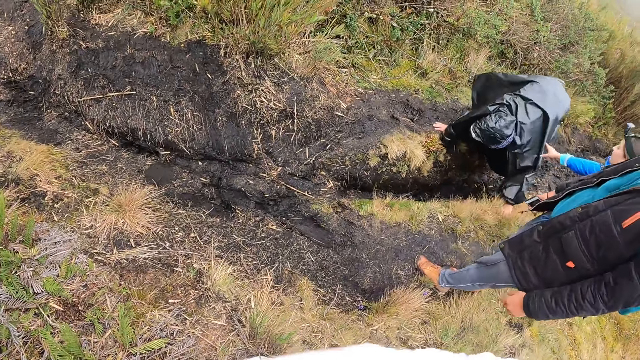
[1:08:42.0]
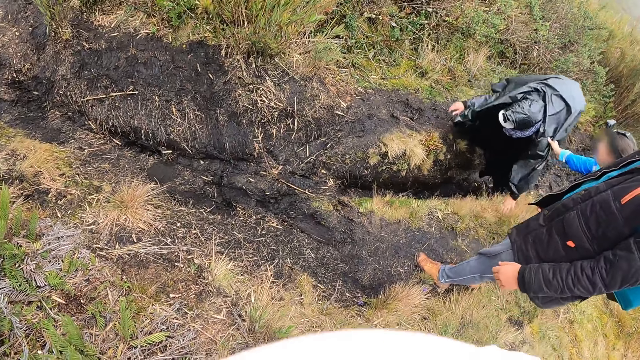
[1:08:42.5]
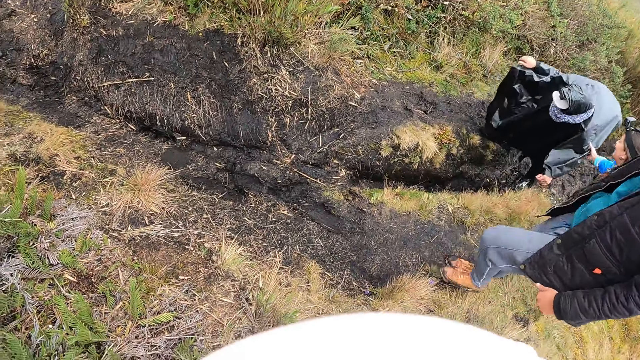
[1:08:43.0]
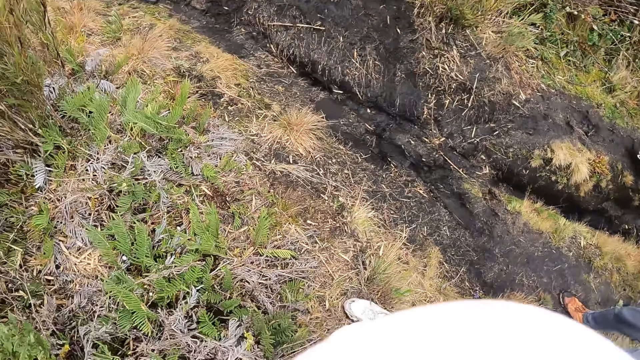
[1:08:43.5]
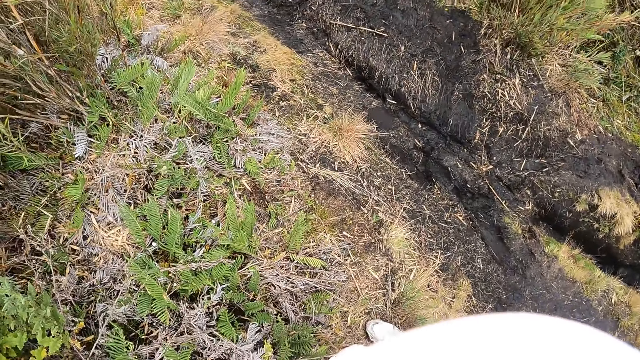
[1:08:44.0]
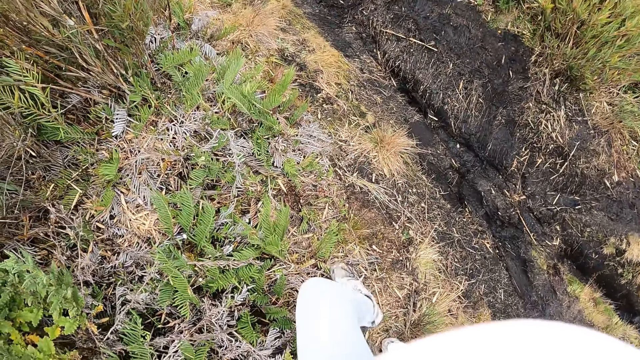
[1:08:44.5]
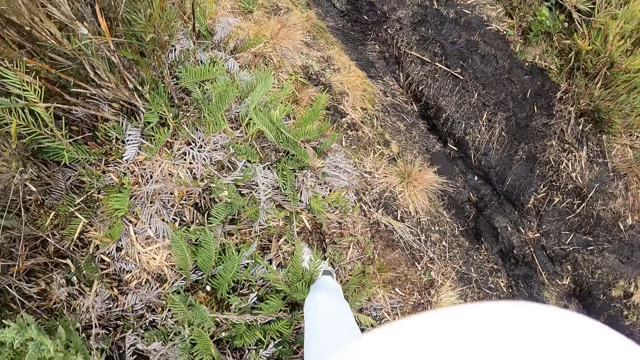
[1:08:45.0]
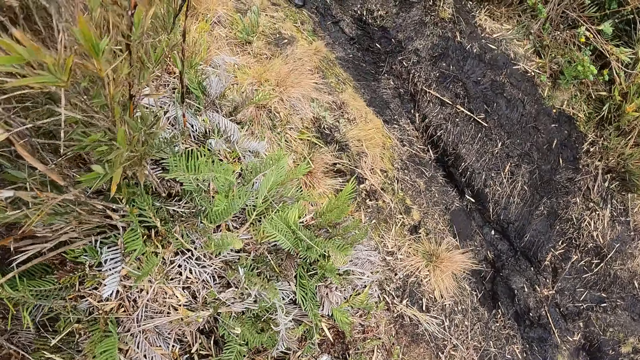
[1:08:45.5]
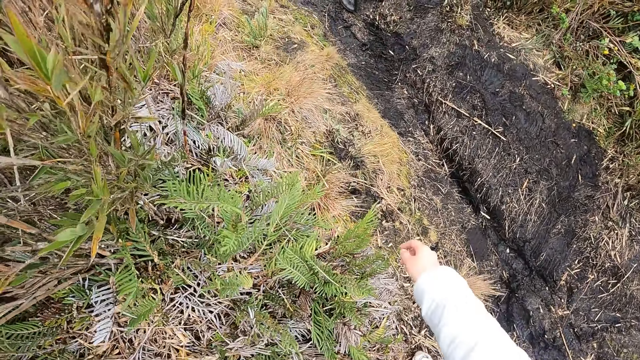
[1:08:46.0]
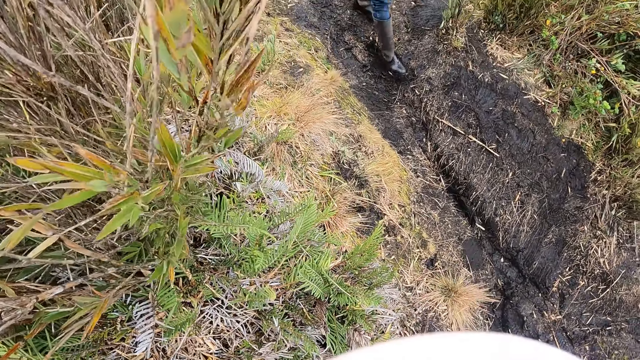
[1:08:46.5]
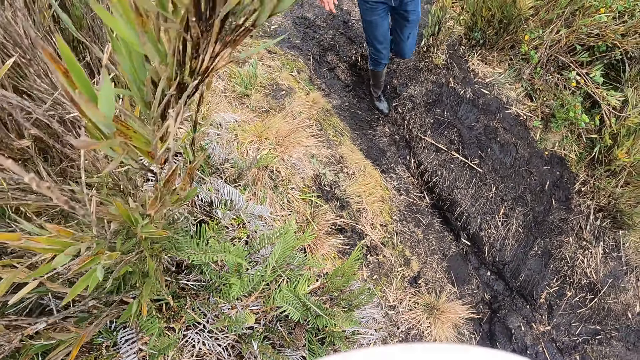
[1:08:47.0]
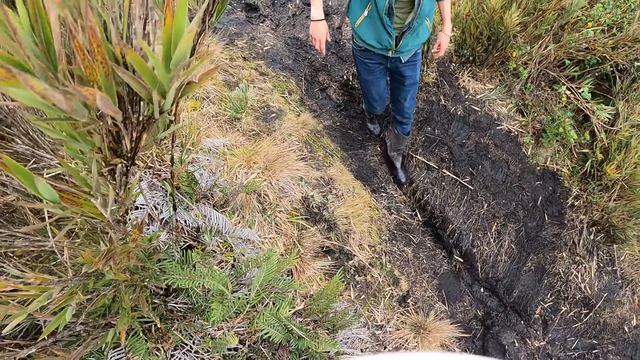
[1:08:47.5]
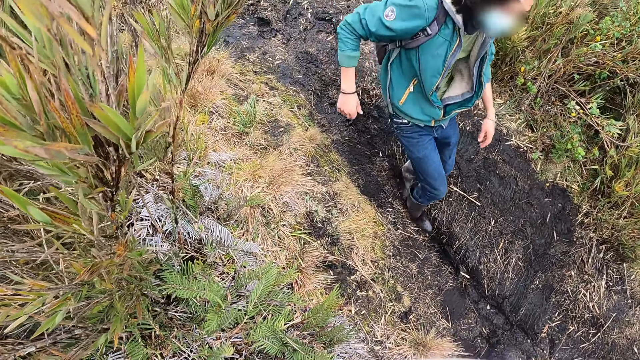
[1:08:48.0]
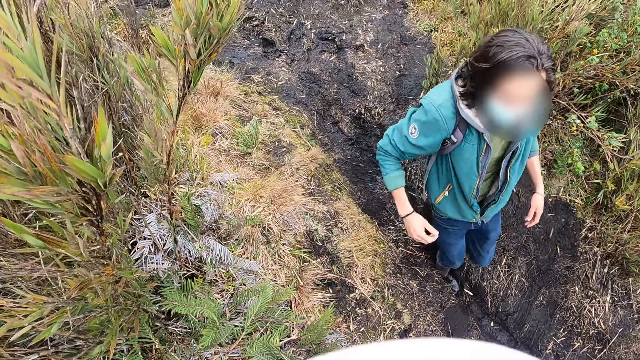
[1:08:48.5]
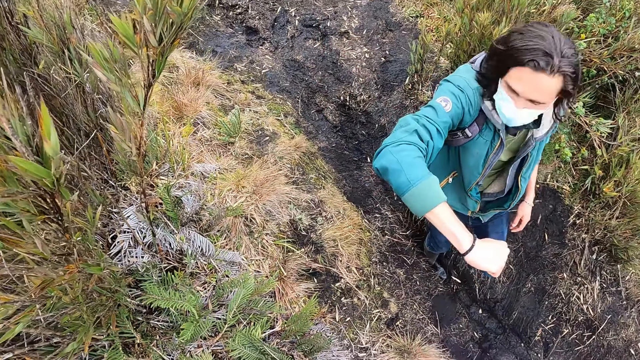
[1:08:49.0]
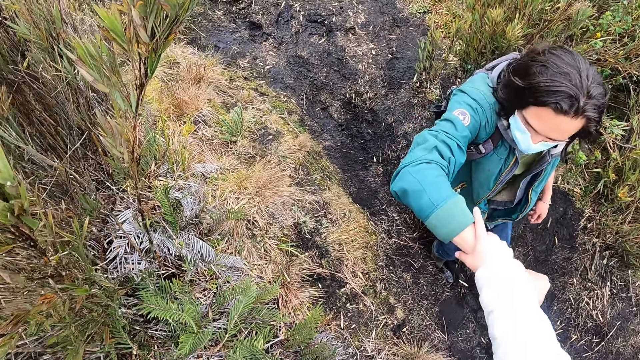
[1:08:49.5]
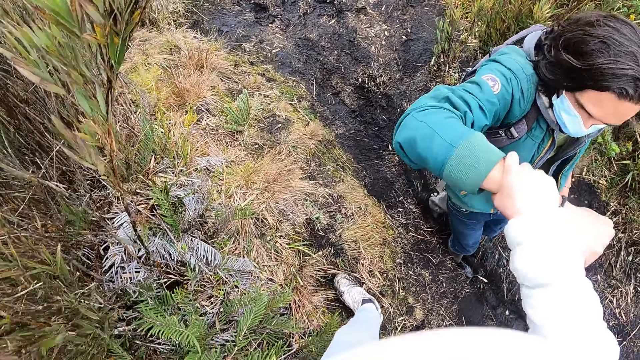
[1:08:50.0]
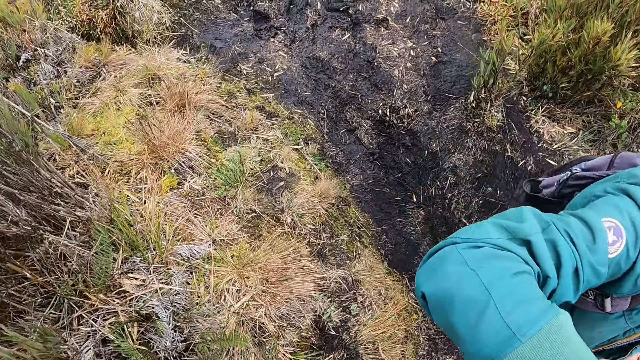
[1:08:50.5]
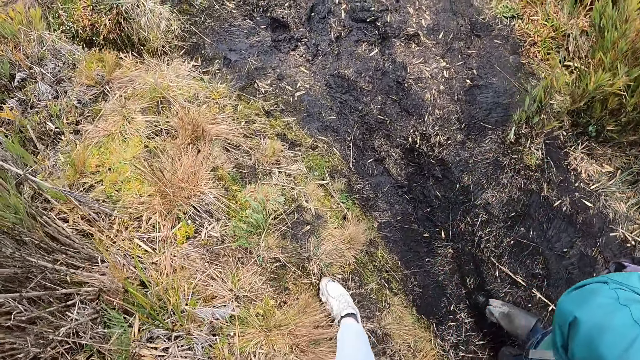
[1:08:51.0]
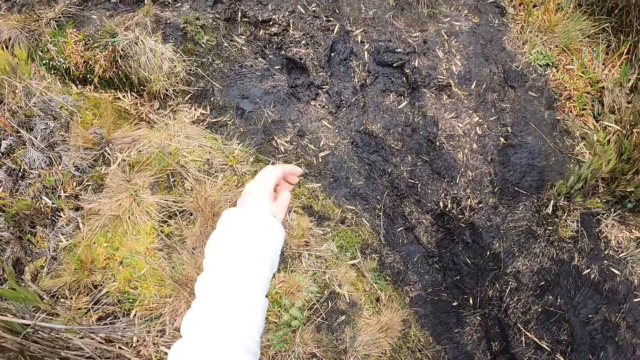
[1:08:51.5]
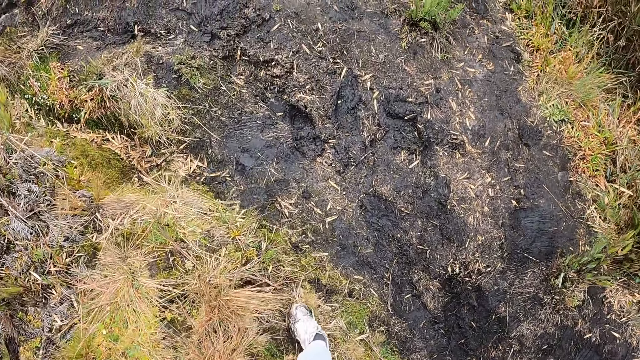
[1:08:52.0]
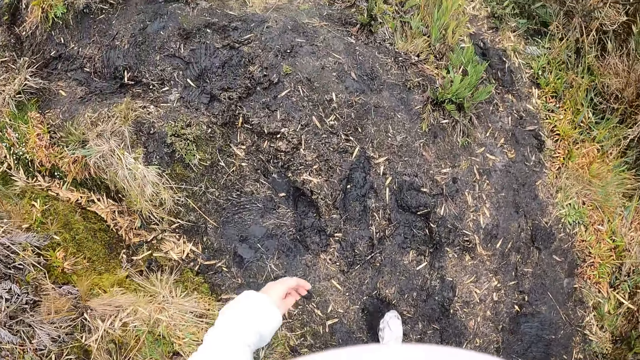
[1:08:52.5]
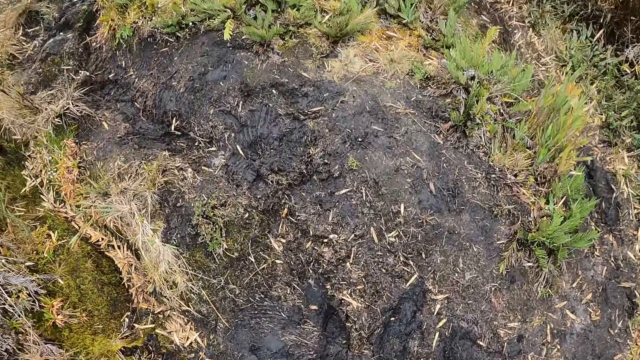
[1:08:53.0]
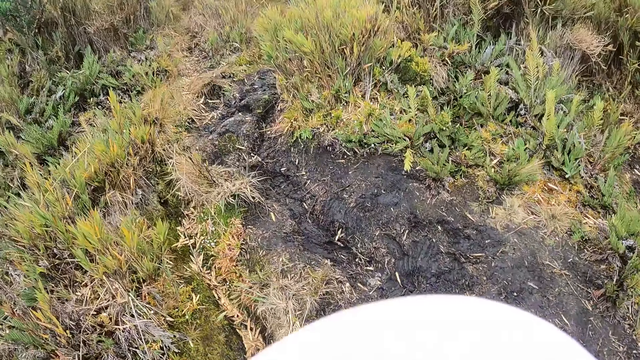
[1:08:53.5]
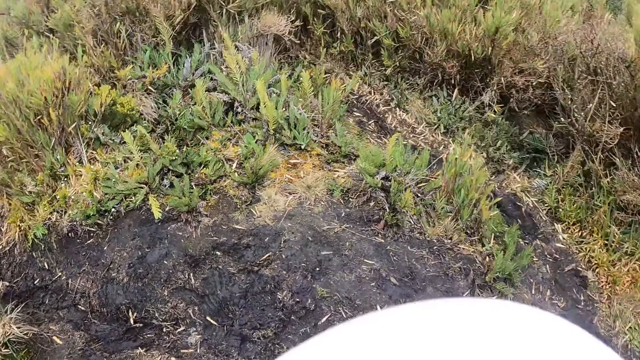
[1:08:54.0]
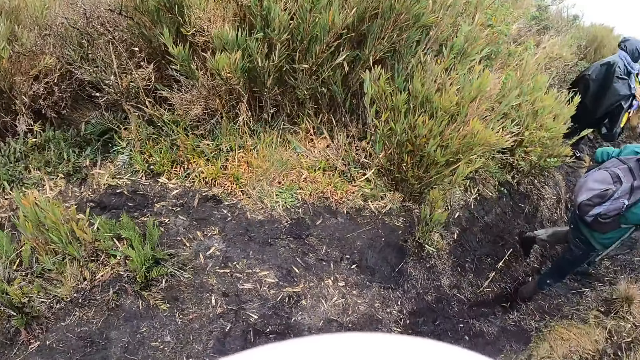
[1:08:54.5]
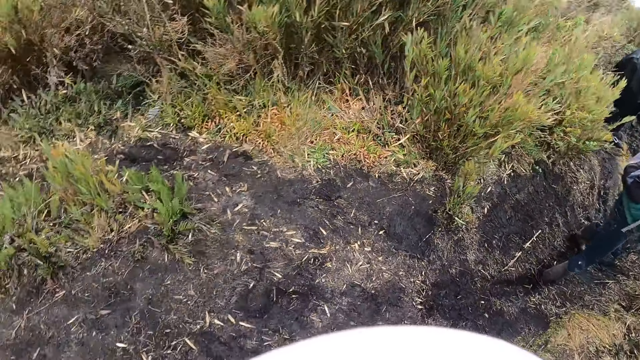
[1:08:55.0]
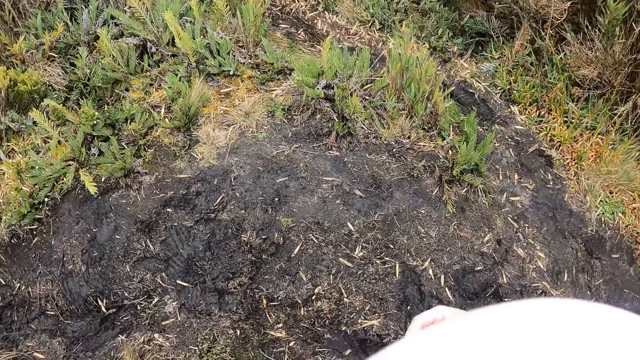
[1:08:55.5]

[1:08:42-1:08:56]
The man touches the ground with both hands. A woman holds the man's hand with her right hand. The woman holds the grass with her left hand. The camera wearer walks around. Another man walks towards the camera wearer. The camera wearer holds the other man on the hand with her right hand. She walks around.

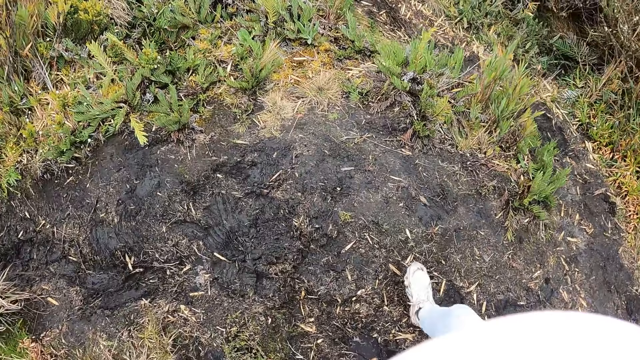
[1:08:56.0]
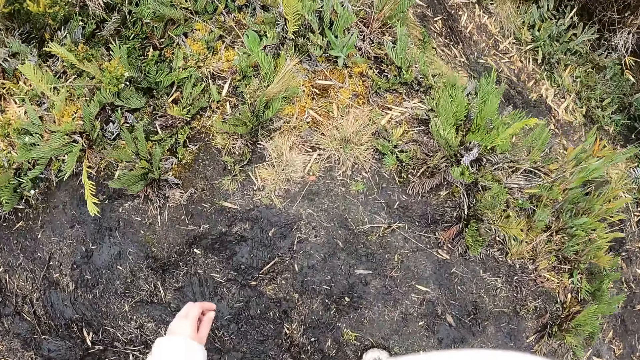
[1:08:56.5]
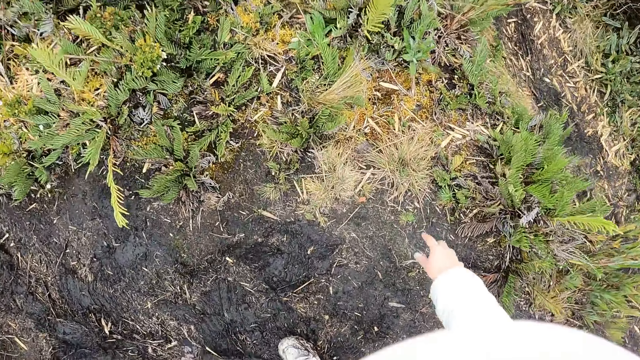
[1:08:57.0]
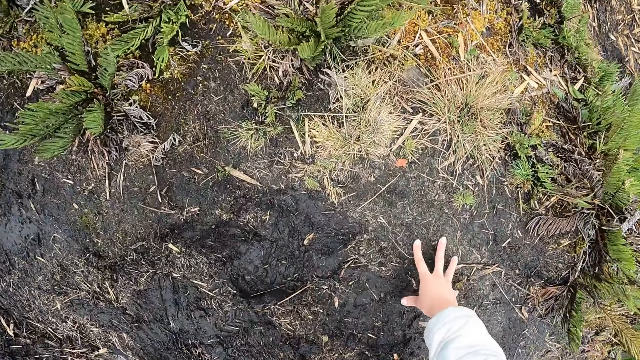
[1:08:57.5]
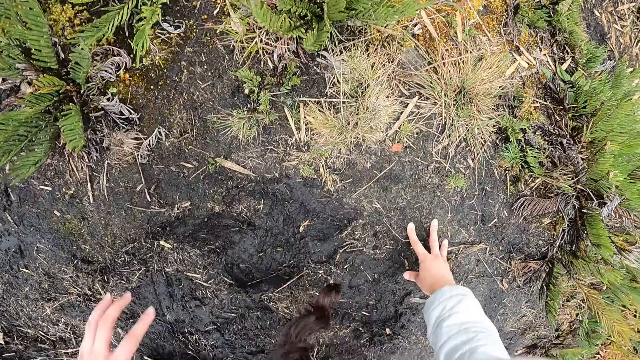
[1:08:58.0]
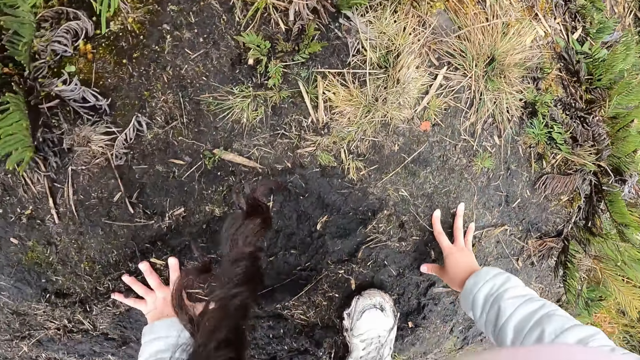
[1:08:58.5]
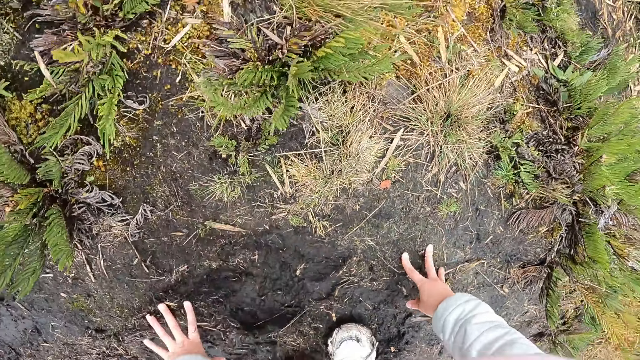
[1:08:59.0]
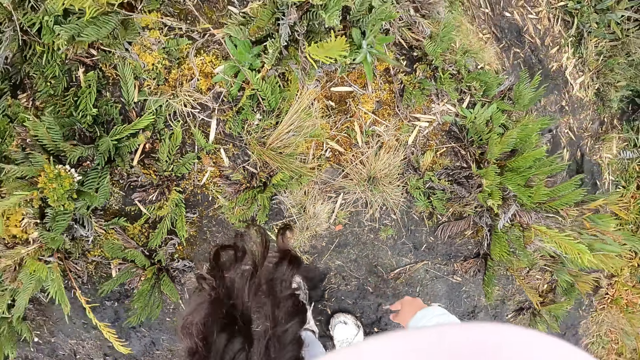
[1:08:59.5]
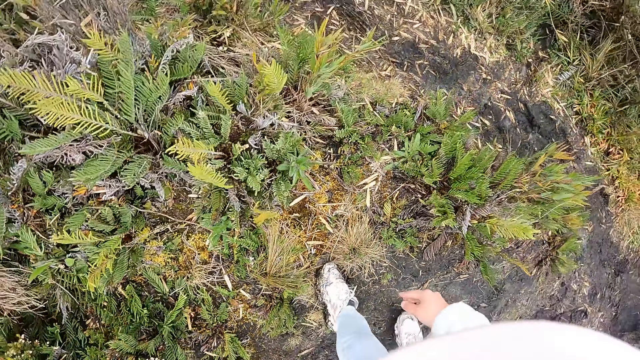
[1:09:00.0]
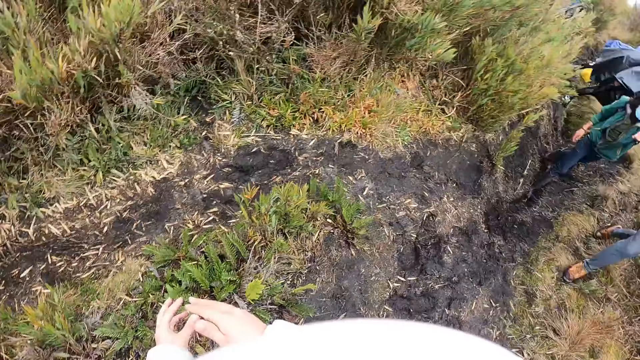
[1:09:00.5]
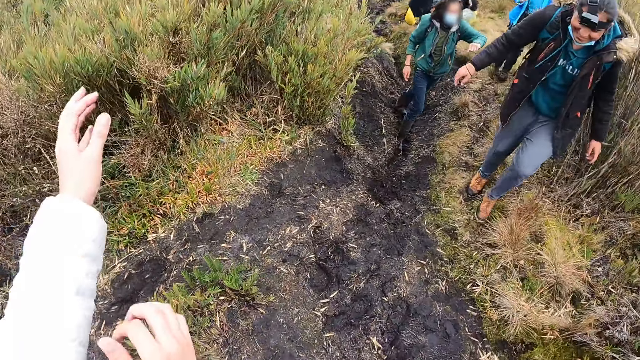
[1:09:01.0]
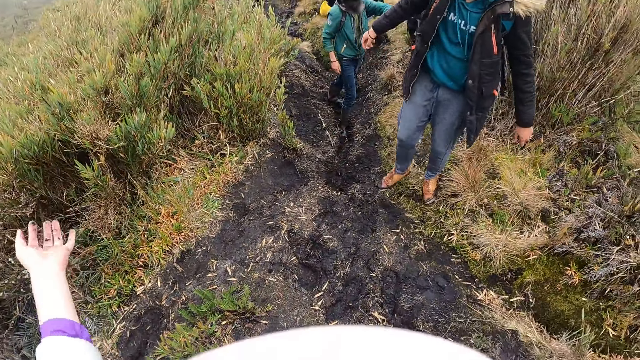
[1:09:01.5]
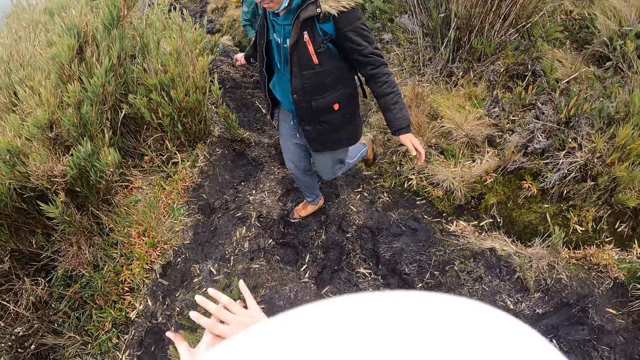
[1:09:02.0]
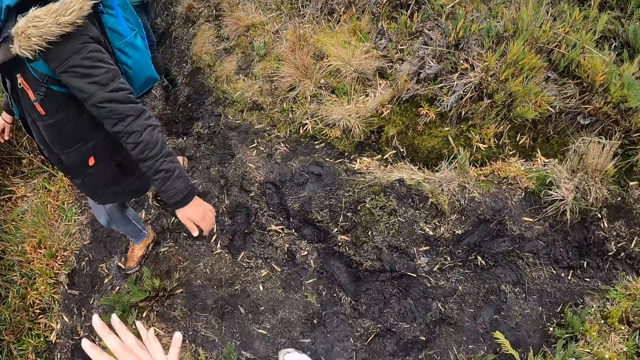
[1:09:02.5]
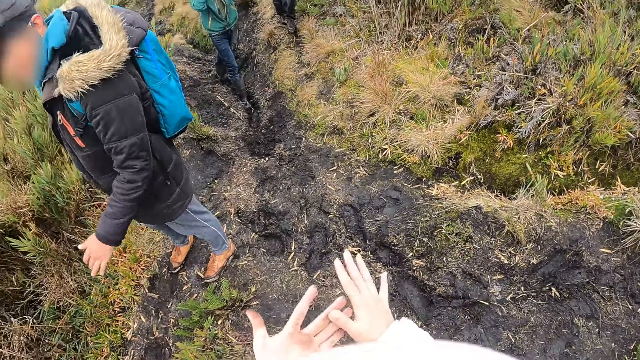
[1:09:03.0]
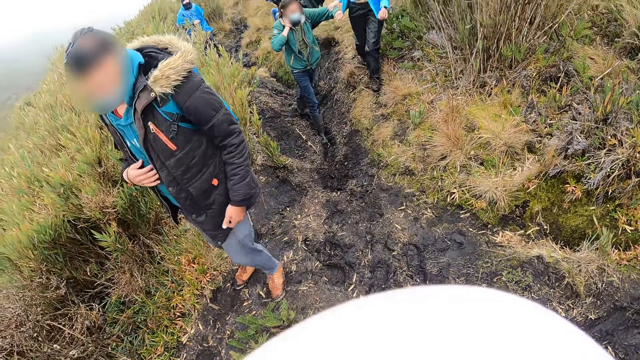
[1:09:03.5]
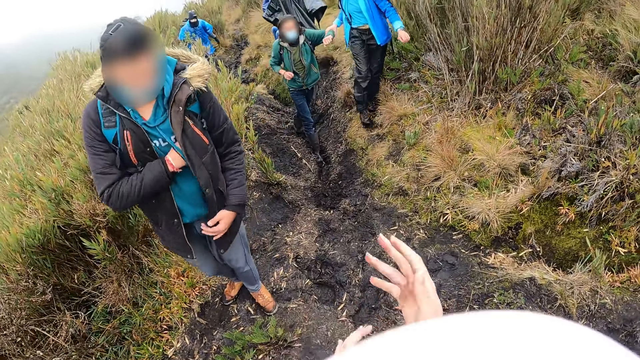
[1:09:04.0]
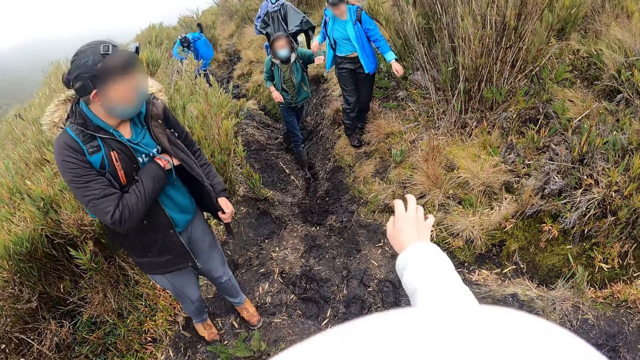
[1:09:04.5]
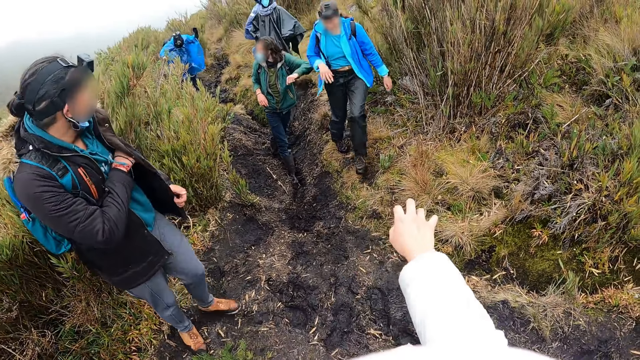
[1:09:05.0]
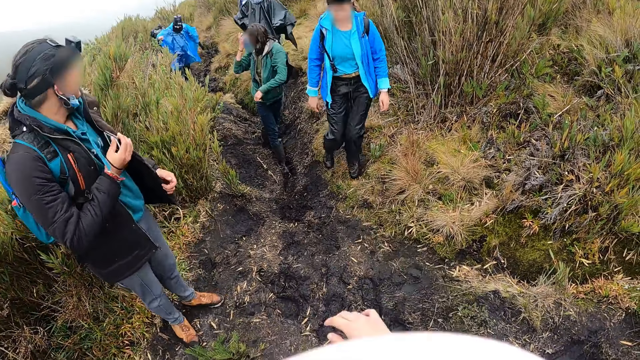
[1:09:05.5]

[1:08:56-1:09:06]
The camera wearer touches the ground with her right hand. She touches the ground with both hands. She wipes both hands together and pulls the left sleeve of the jacket with her right hand. A man walks around. The camera wearer wipes both hands together. The man removes a phone from his jacket pocket with his right hand. The camera wearer pulls the right sleeve of the jacket with her left hand.
